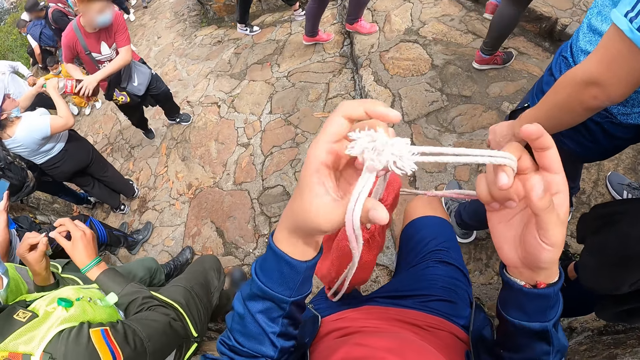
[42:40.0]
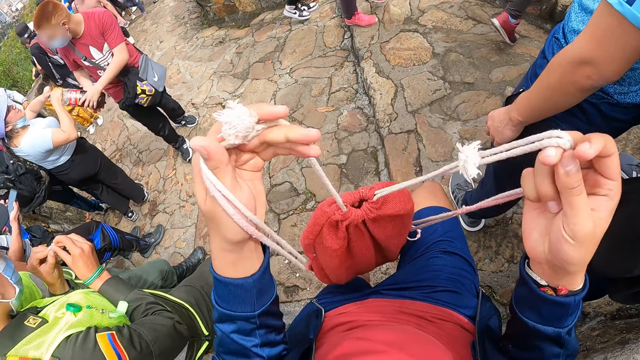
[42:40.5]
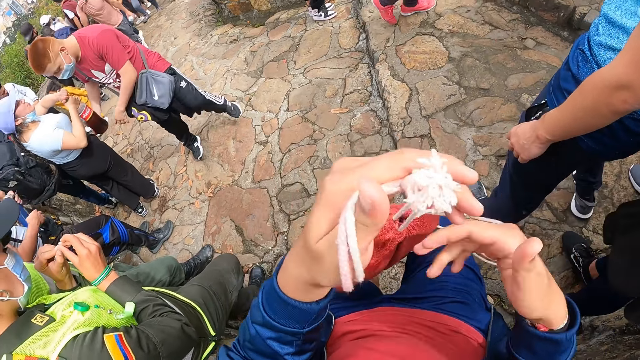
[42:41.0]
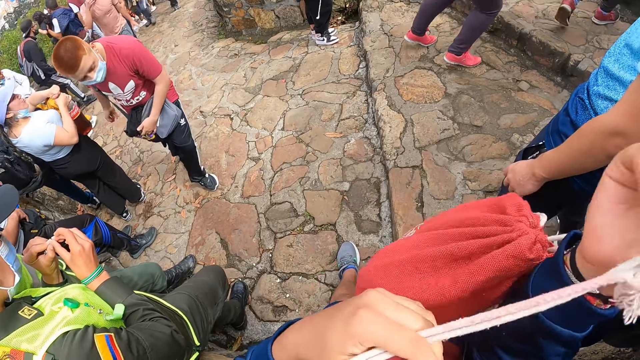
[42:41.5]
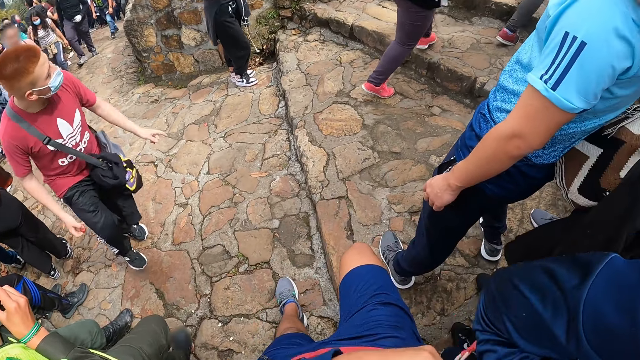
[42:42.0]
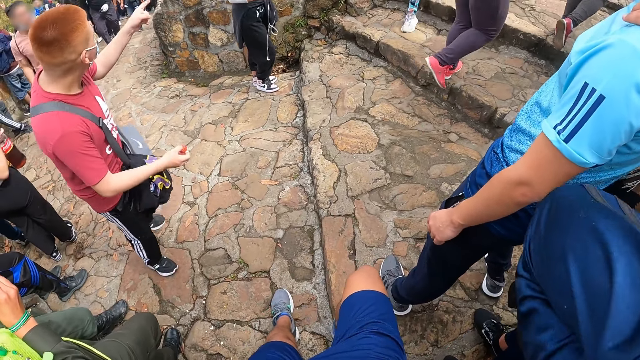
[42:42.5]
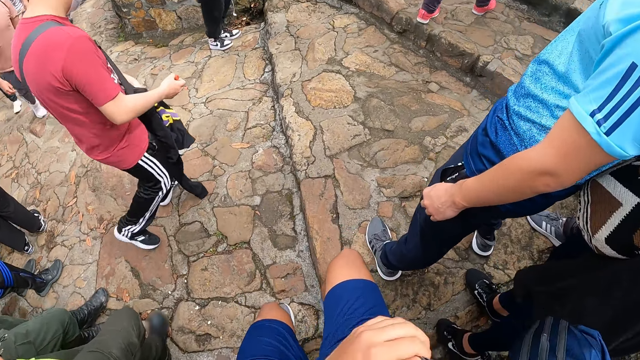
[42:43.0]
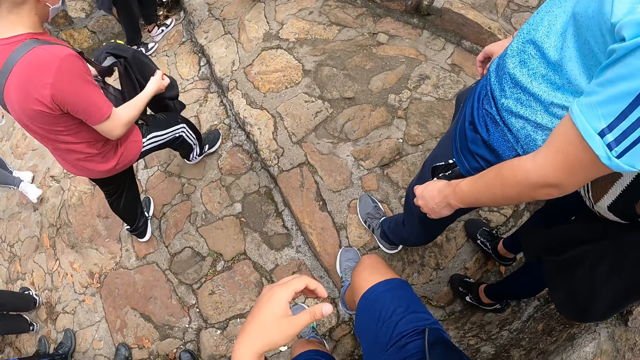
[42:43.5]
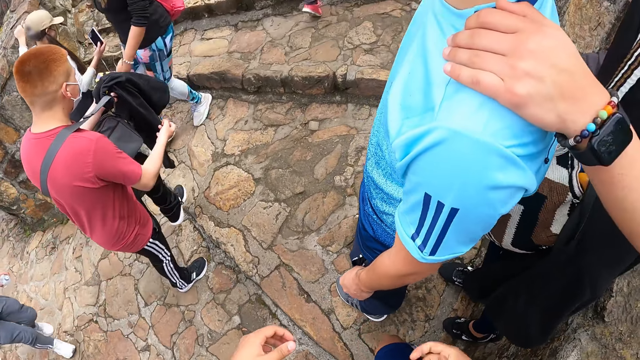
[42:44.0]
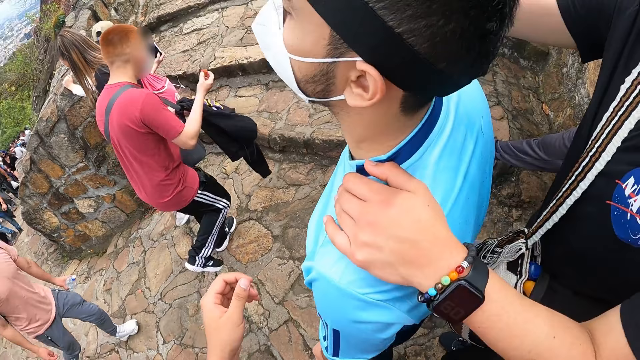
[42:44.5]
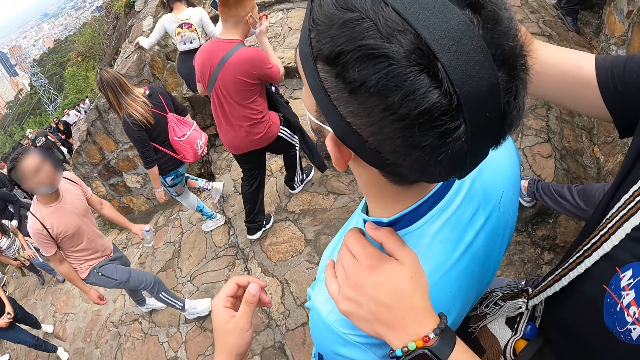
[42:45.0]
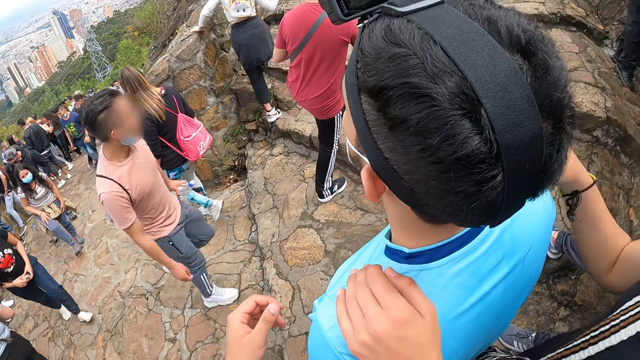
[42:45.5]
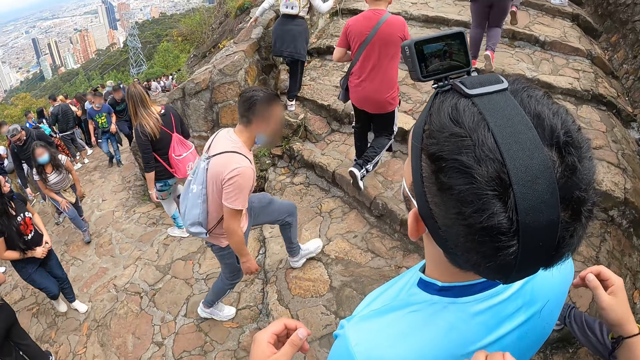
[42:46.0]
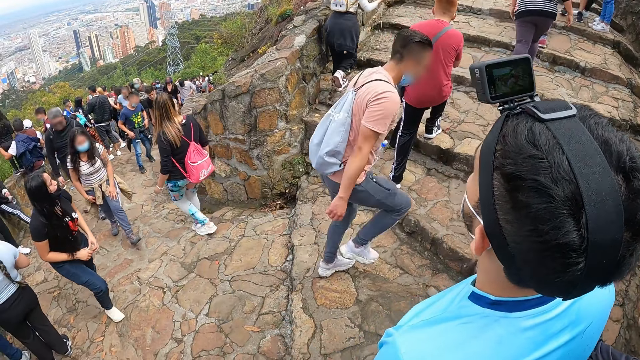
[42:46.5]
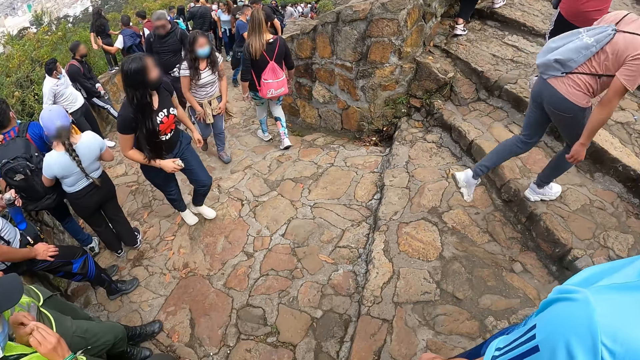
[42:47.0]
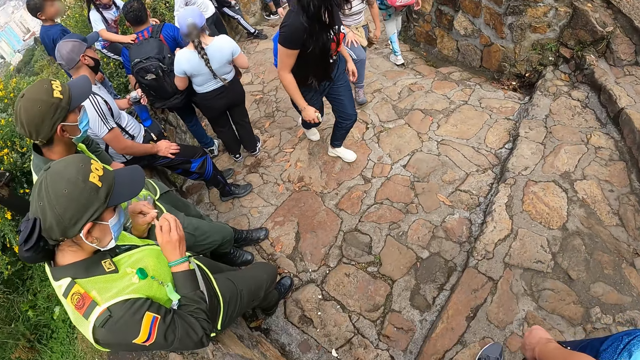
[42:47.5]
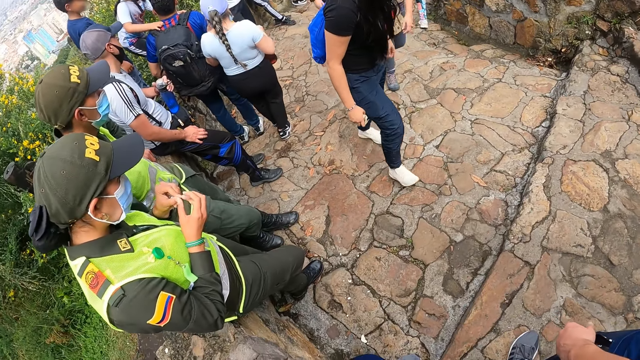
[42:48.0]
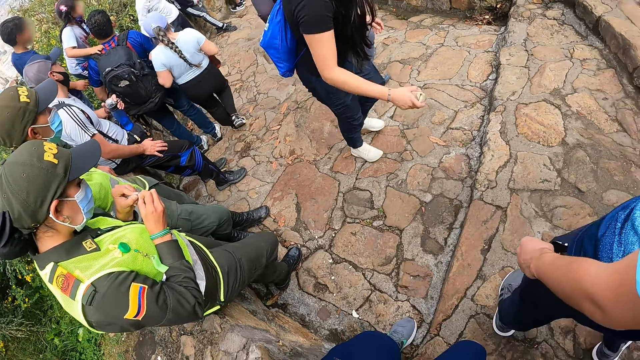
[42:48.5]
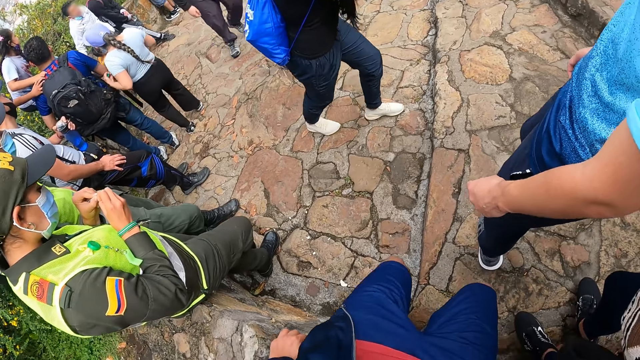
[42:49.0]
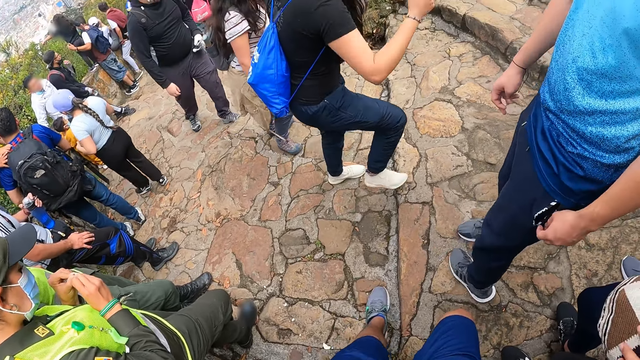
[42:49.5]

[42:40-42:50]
The camera wearer lifts a bag. He wears the knapsack on his right hand. He puts the bag at his back.

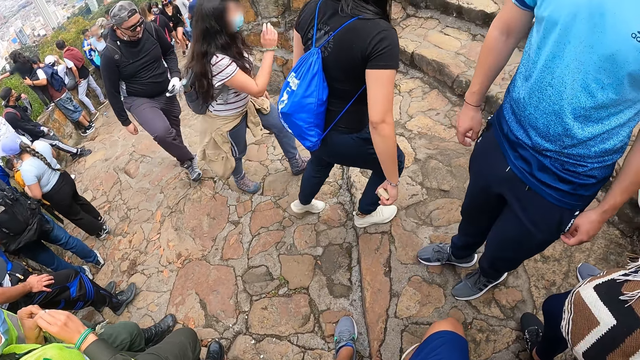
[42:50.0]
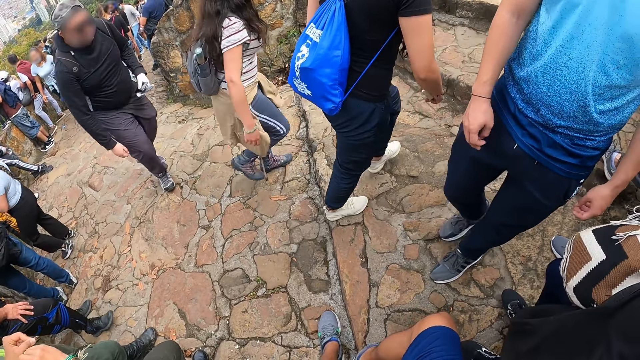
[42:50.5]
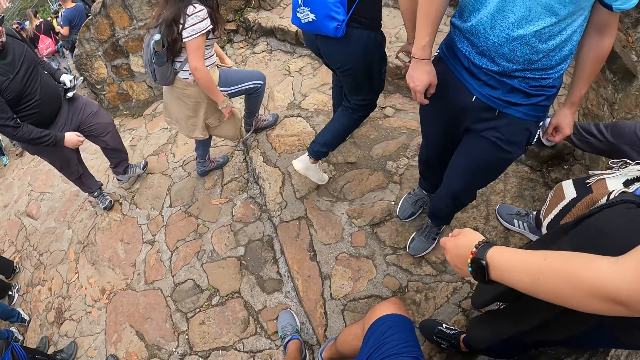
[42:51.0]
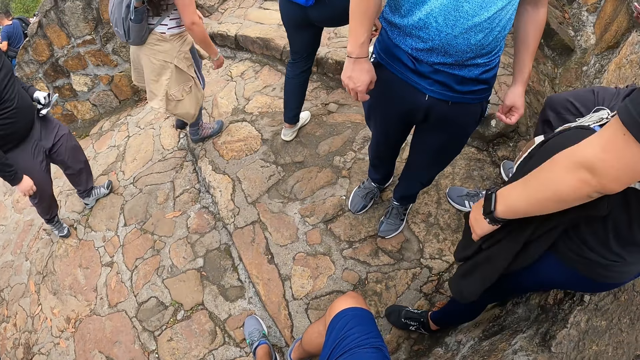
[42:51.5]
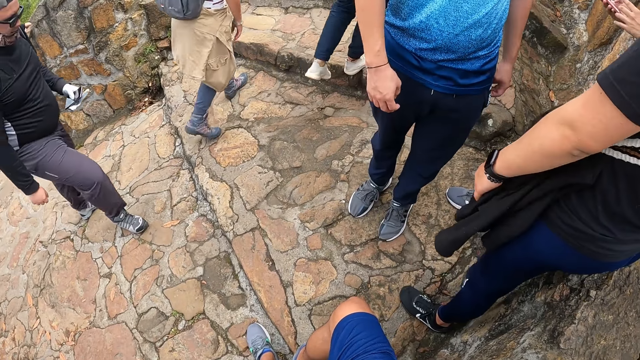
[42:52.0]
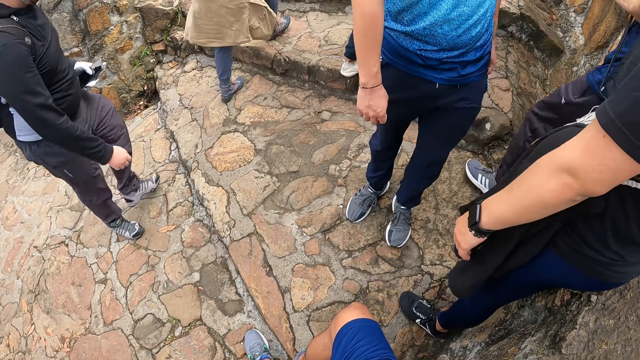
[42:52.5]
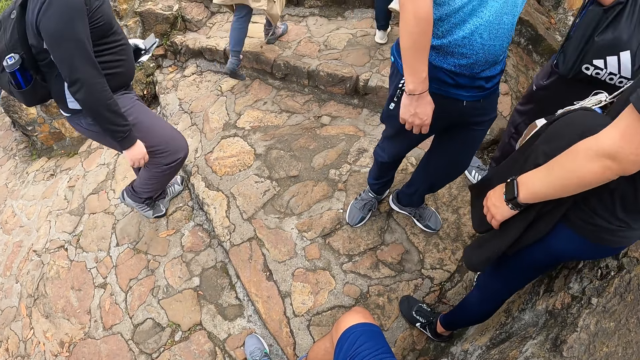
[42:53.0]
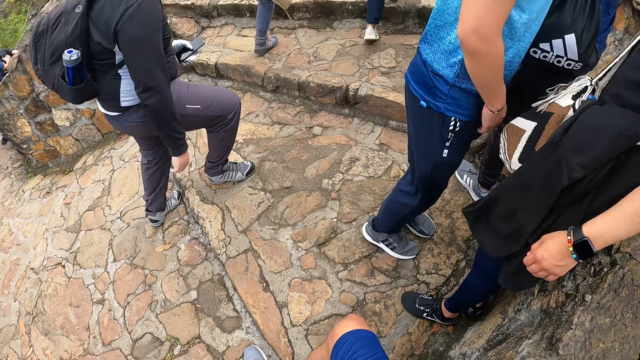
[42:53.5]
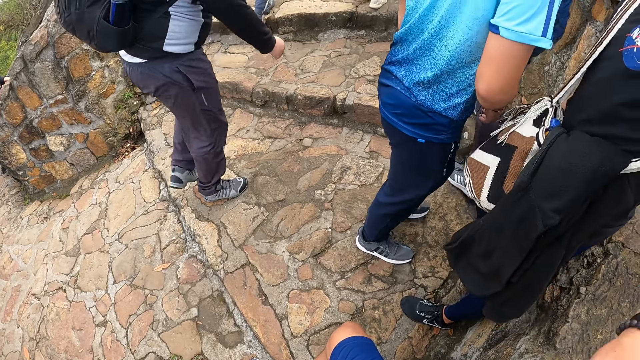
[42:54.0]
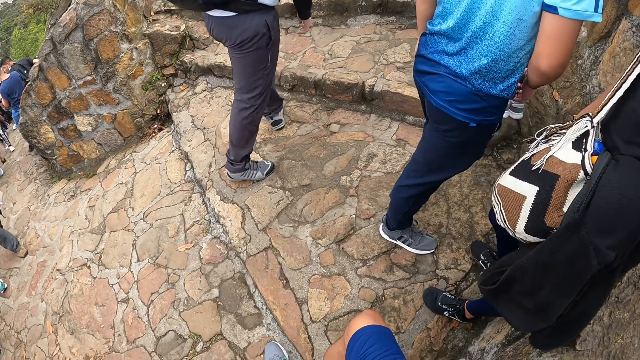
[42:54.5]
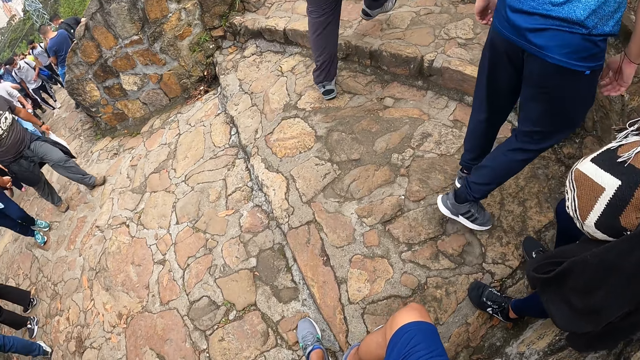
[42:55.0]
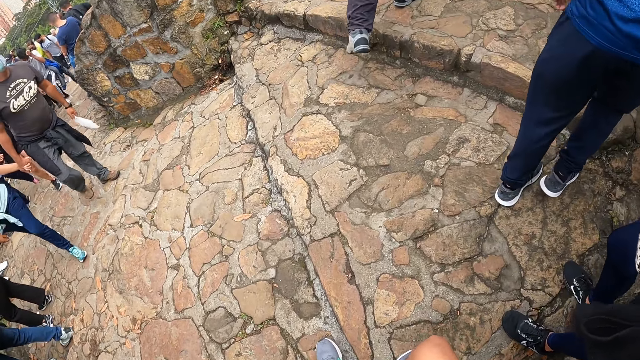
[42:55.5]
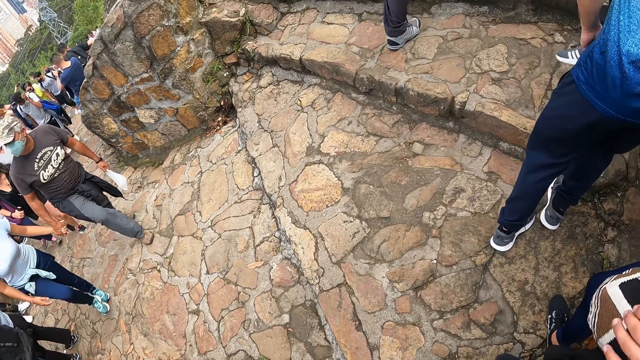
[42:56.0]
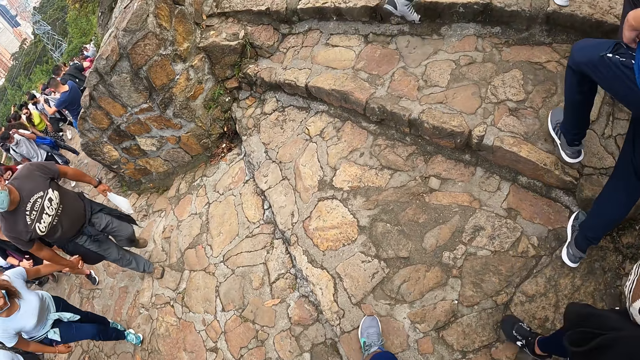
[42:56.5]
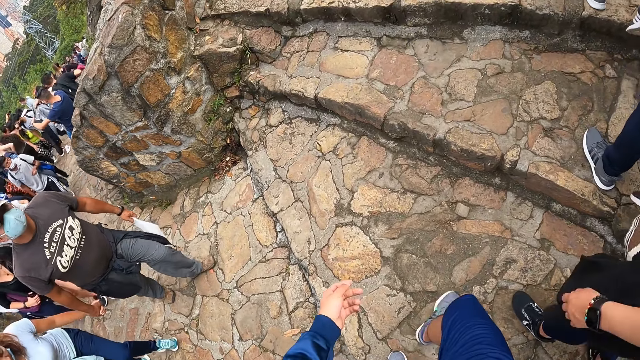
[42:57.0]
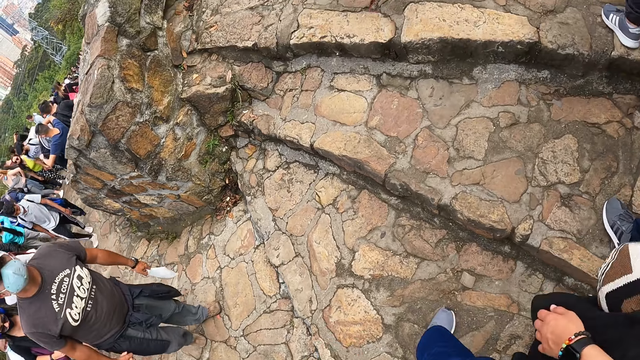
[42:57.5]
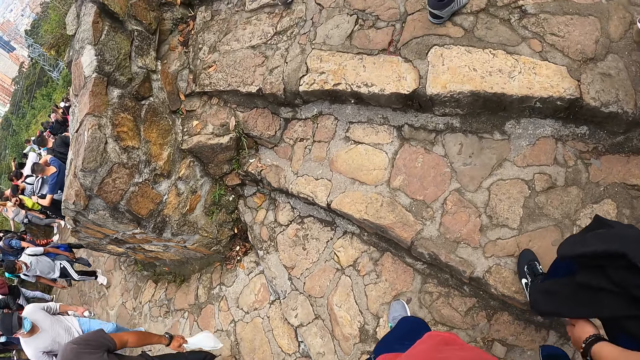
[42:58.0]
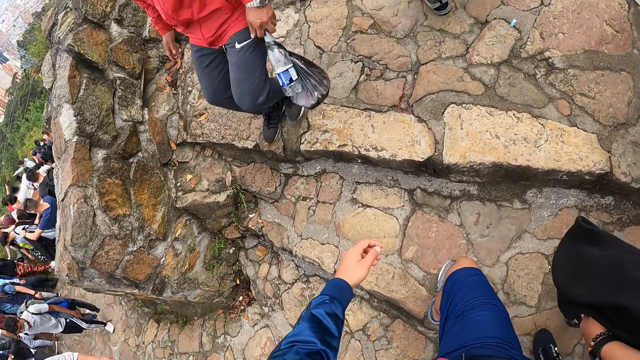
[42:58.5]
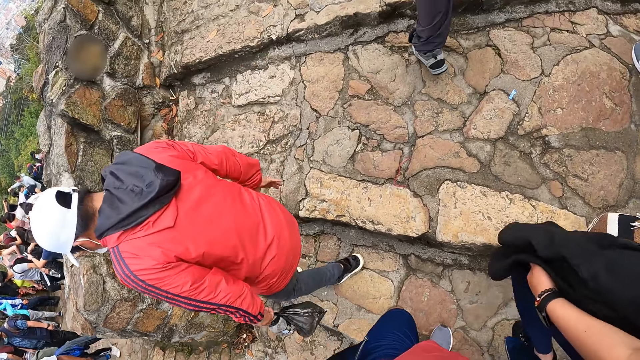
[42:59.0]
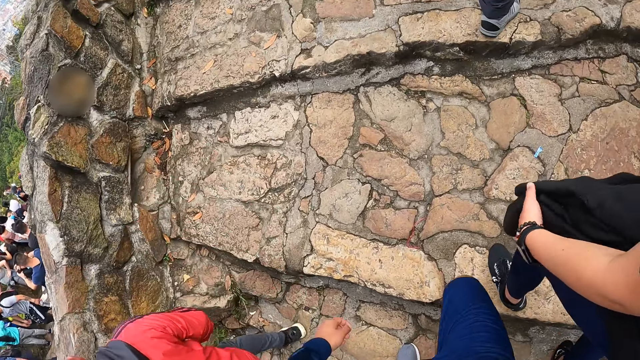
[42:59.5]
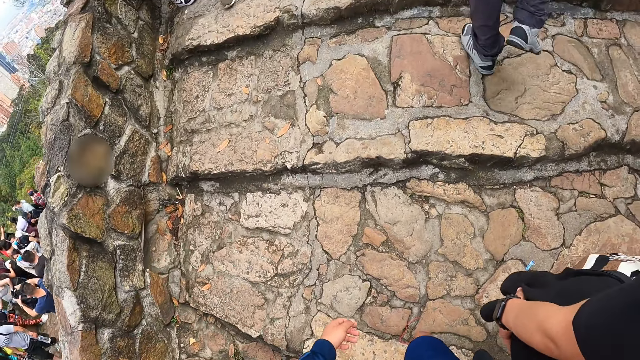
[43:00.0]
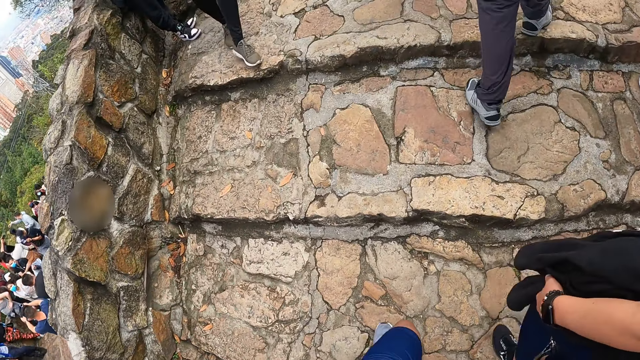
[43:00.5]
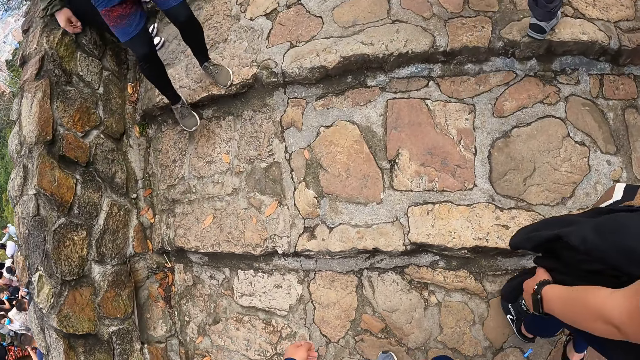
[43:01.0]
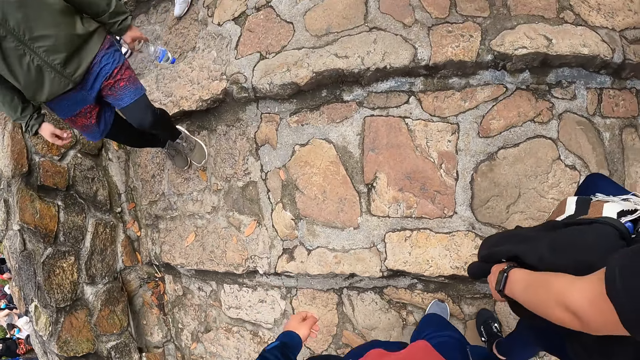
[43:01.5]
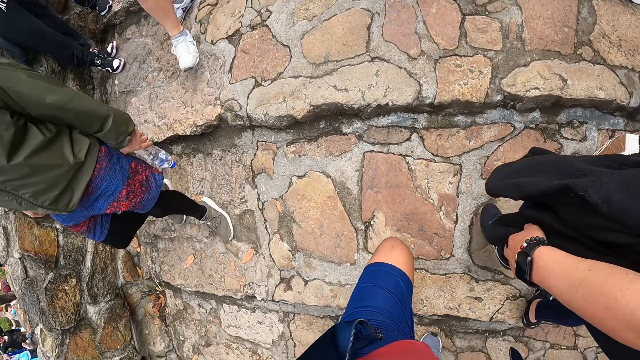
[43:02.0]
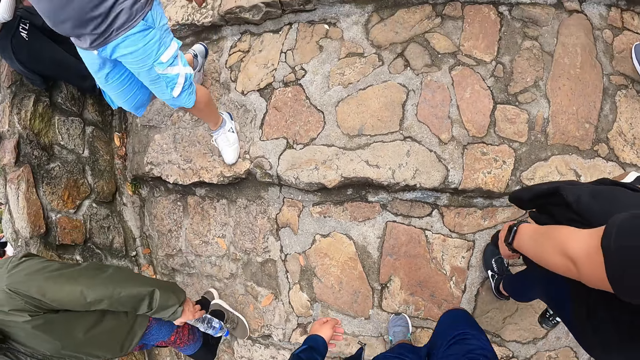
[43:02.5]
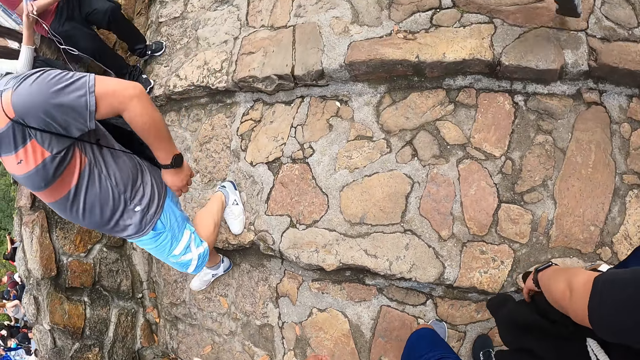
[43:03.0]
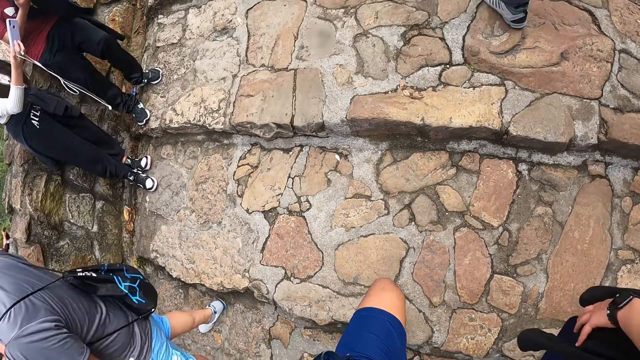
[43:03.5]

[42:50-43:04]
A man operates a phone with both hands. The man climbs a flight of stairs. Another man climbs the flight of stairs. A third man climbs the flight of stairs. The camera wearer climbs the flight of stairs.
